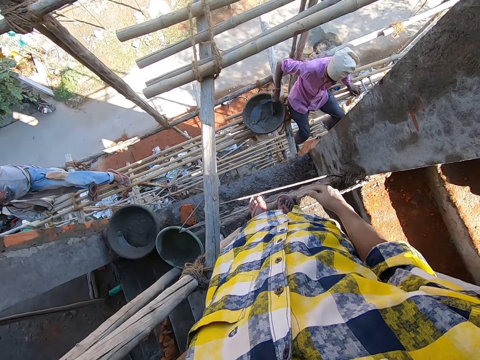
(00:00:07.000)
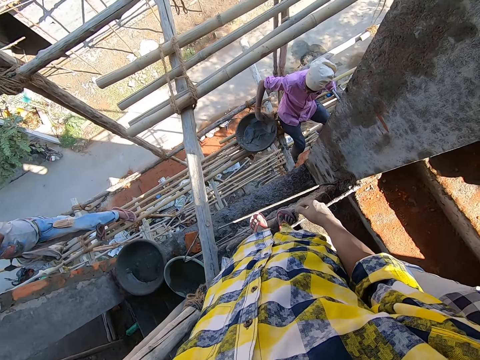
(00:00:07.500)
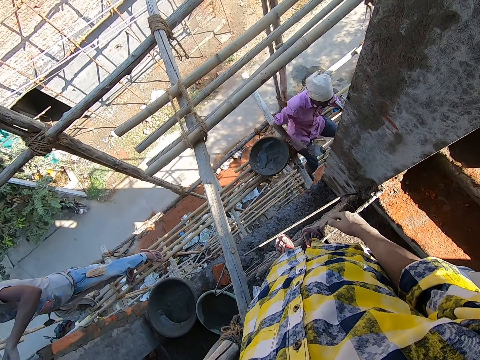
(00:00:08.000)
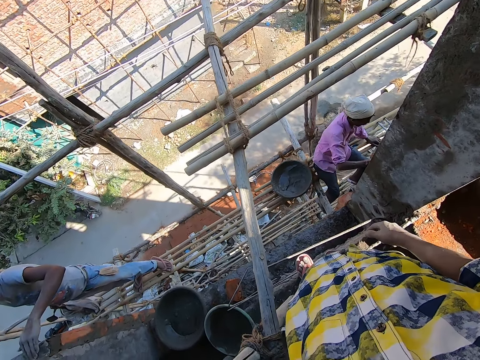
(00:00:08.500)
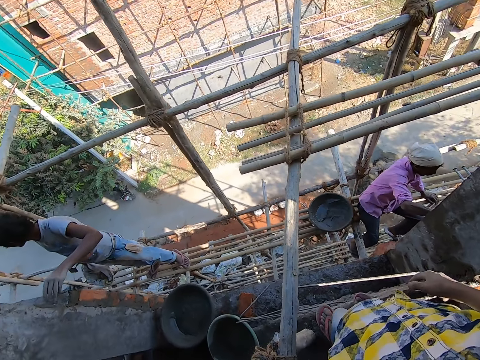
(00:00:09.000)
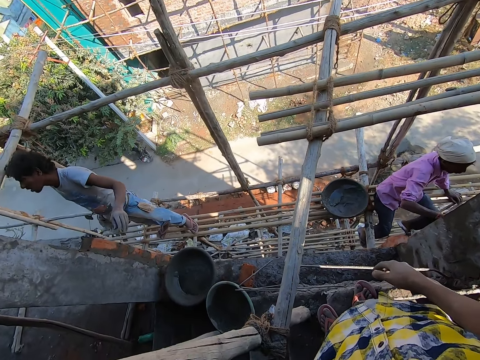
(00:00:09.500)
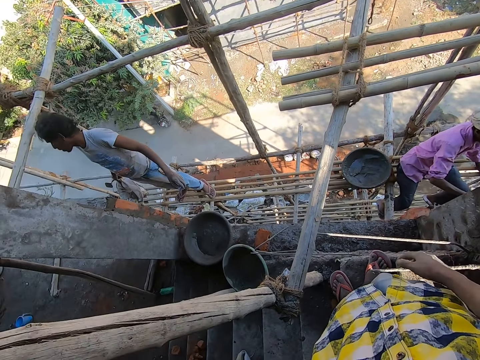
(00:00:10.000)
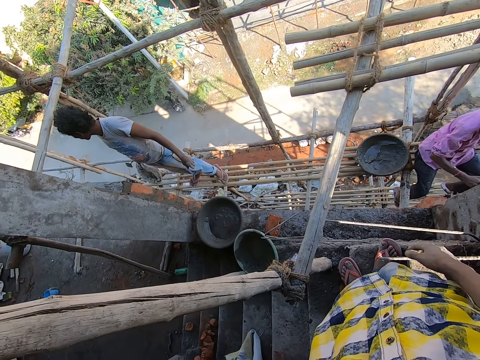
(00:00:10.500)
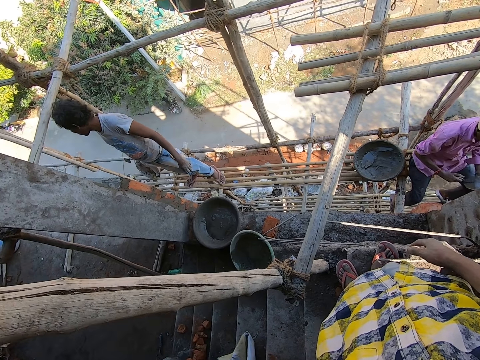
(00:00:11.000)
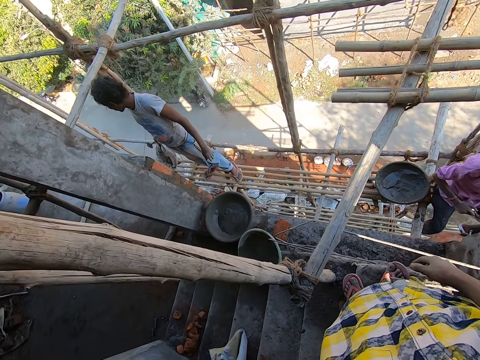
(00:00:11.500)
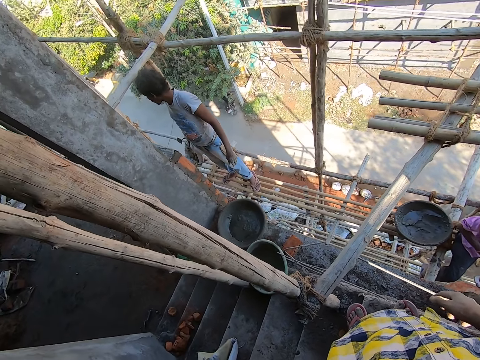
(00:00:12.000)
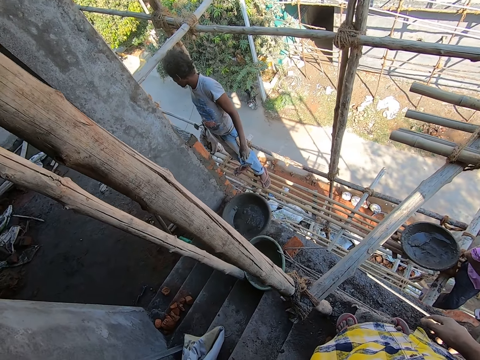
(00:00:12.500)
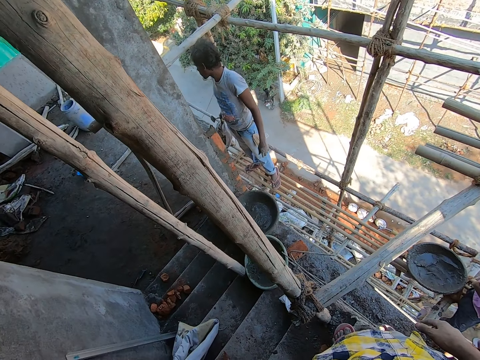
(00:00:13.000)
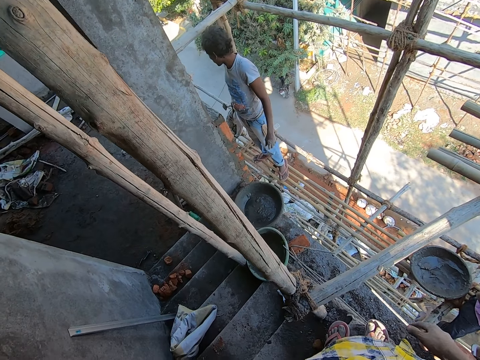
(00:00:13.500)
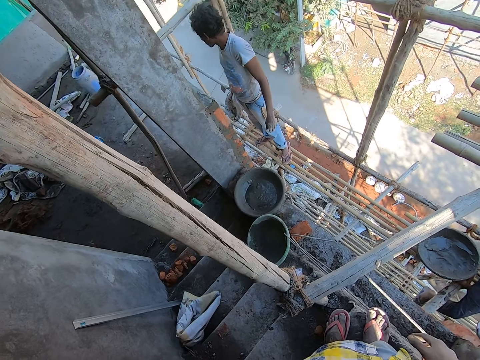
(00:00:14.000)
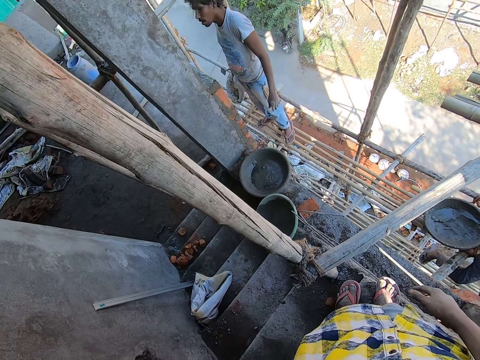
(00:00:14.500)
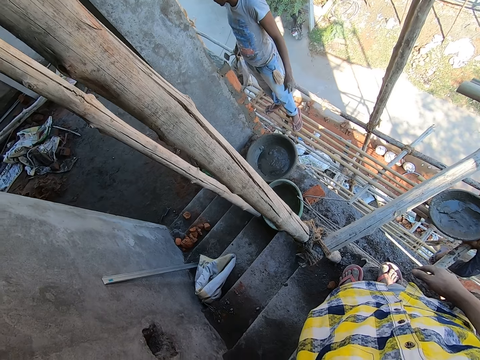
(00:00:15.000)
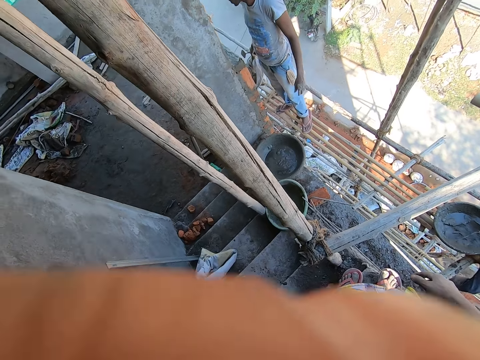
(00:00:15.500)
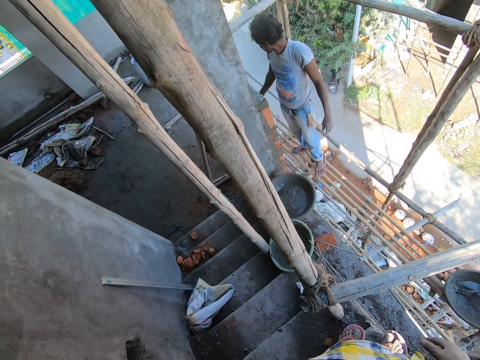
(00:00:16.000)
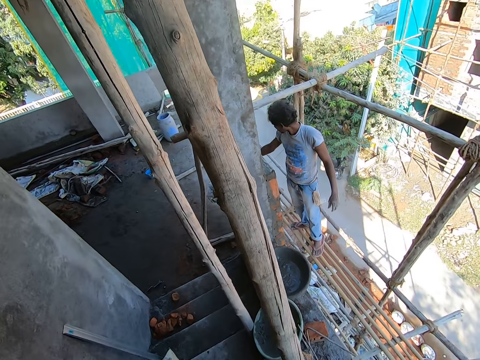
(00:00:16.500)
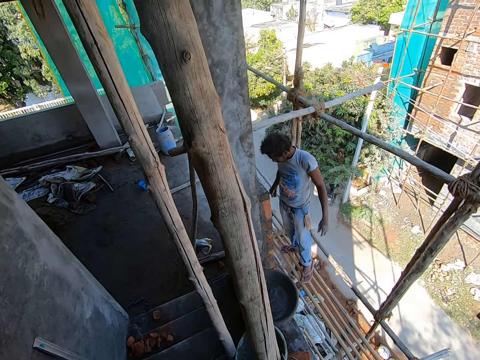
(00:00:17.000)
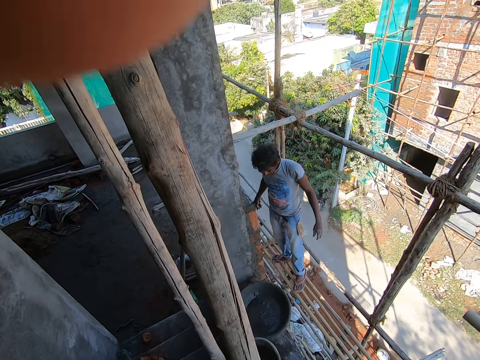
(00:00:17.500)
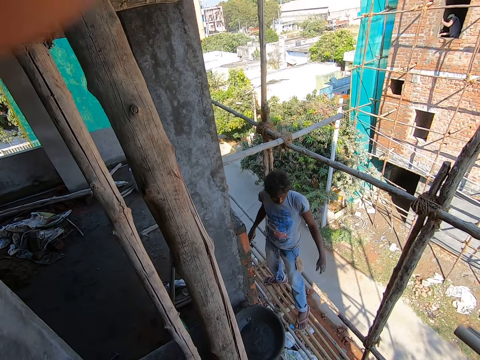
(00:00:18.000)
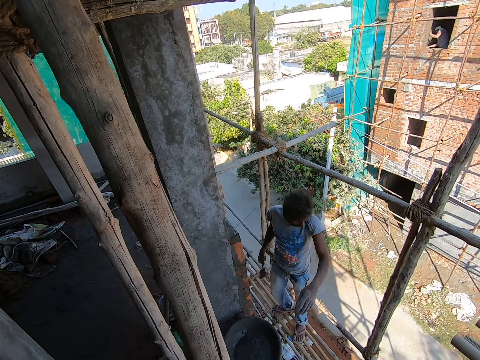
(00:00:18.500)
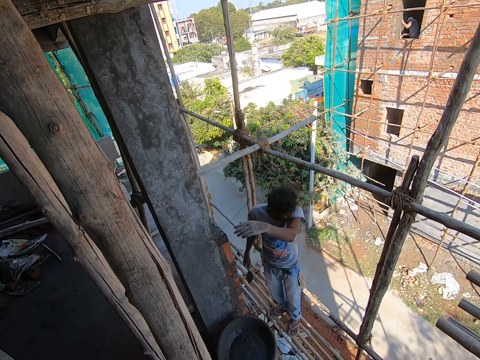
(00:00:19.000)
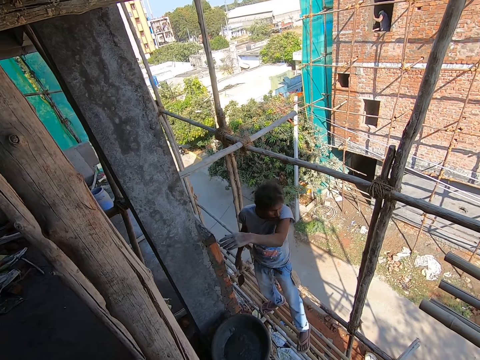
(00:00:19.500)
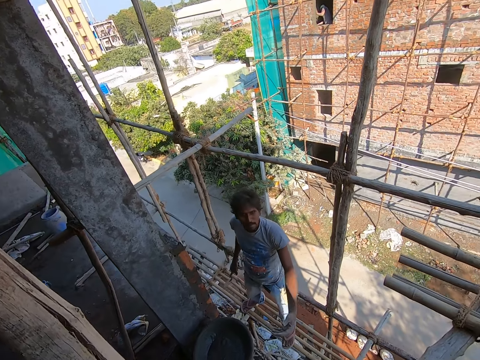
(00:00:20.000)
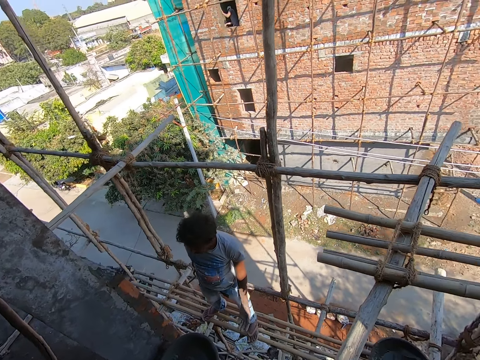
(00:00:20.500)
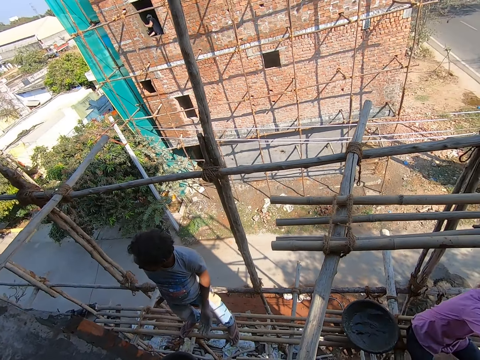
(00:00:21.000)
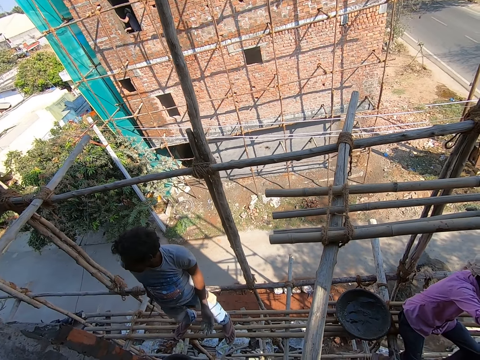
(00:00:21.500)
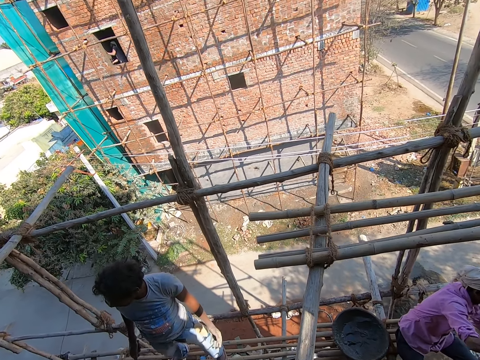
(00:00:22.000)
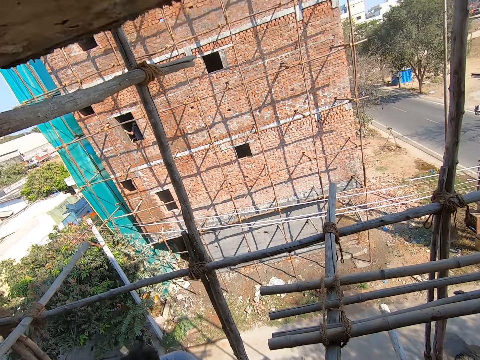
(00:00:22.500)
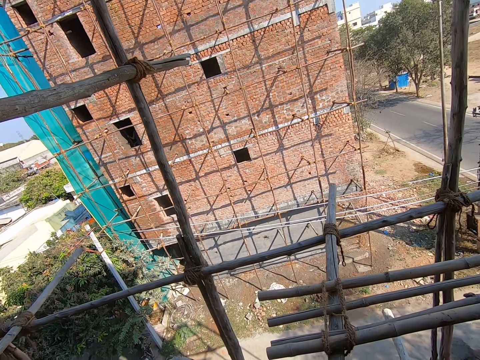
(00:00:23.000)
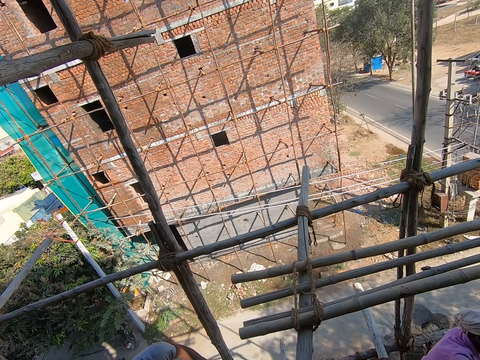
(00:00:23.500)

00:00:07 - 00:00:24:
A man stands on a bamboo scaffolding at the construction site. The camera wearer looks around. Another man plasters a wall with the concrete on the trowel in his right hand. The camera wearer adjusts the camera. The first man drops a cement bag on the ground with his right hand. The camera wearer looks around and adjusts the camera. The first man rubs his face with his left arm. The camera wearer looks around.

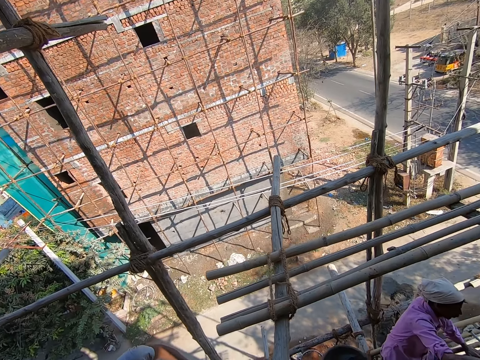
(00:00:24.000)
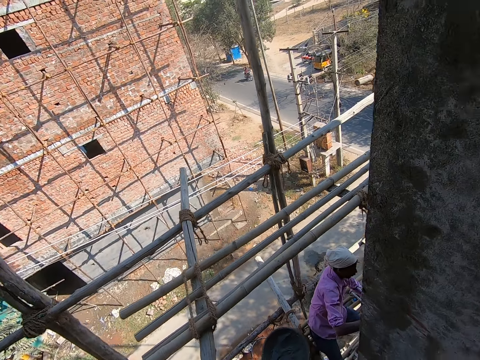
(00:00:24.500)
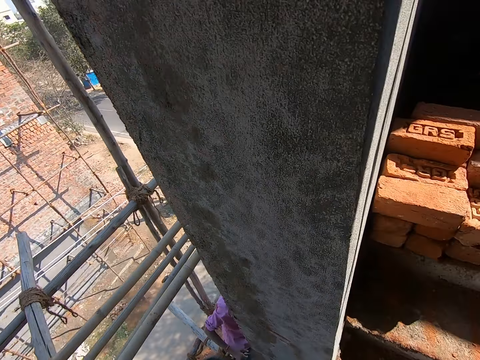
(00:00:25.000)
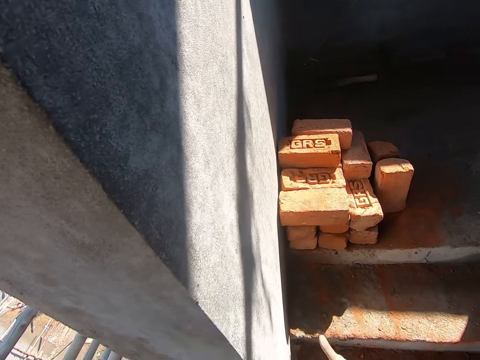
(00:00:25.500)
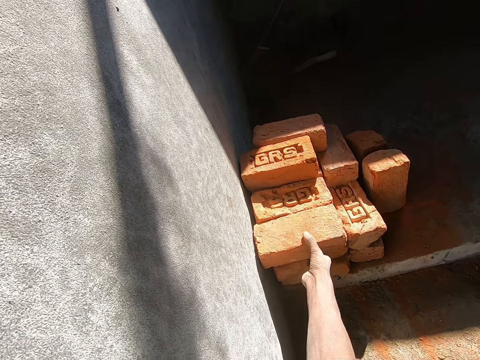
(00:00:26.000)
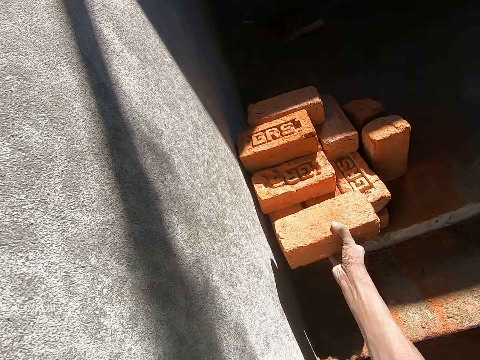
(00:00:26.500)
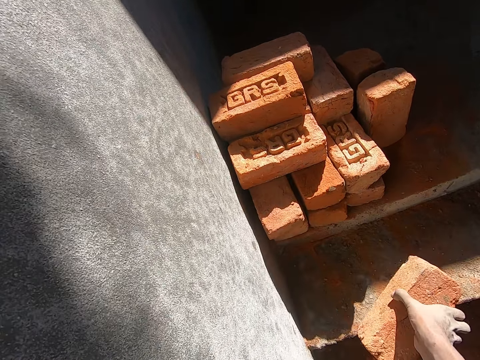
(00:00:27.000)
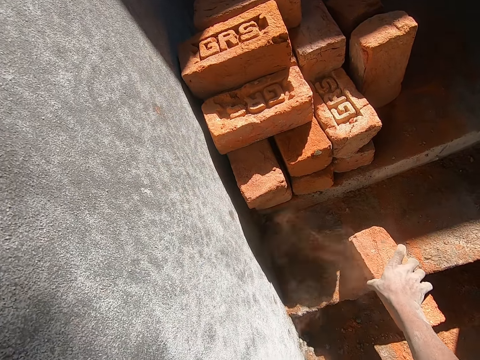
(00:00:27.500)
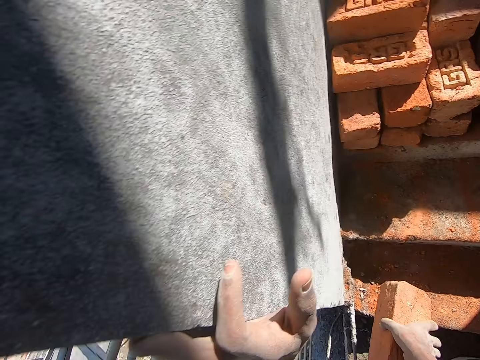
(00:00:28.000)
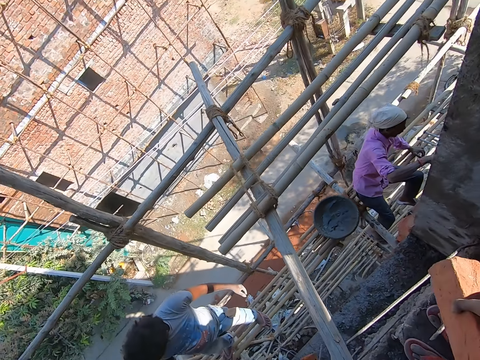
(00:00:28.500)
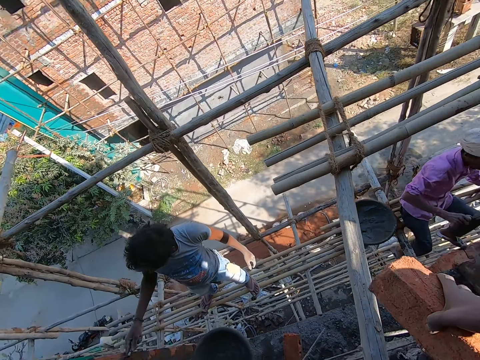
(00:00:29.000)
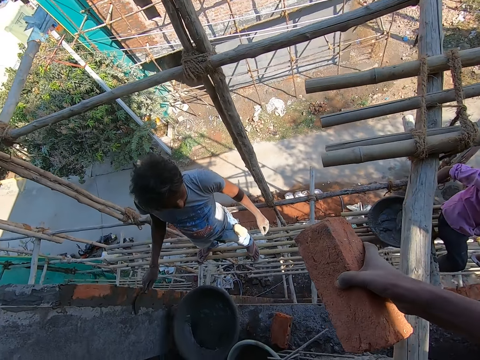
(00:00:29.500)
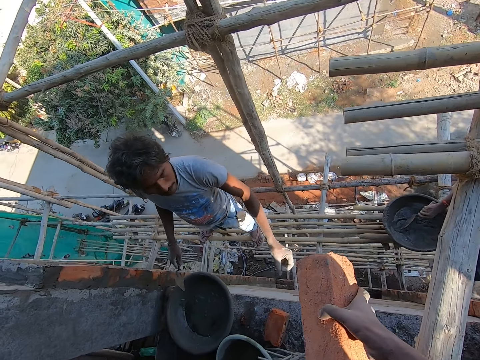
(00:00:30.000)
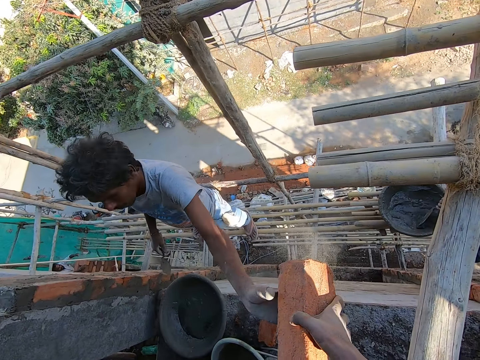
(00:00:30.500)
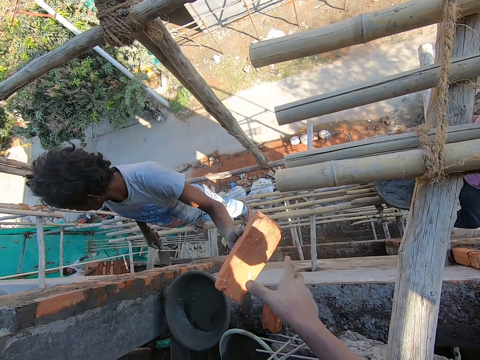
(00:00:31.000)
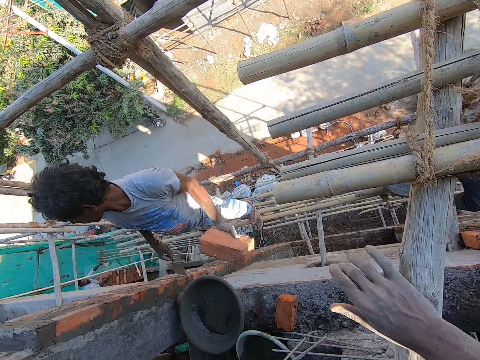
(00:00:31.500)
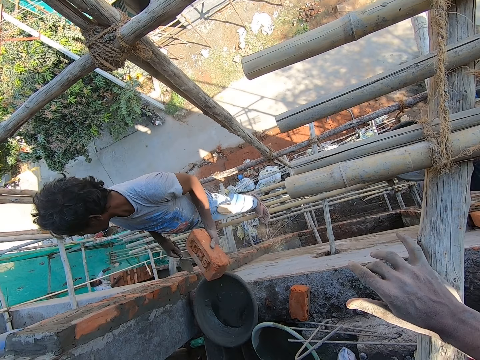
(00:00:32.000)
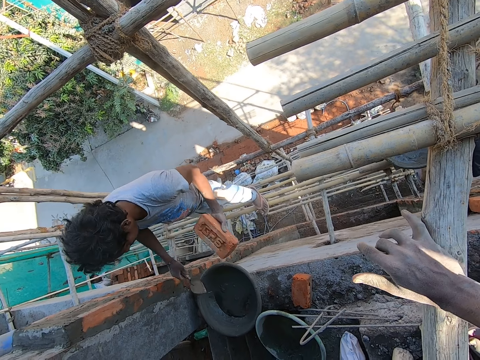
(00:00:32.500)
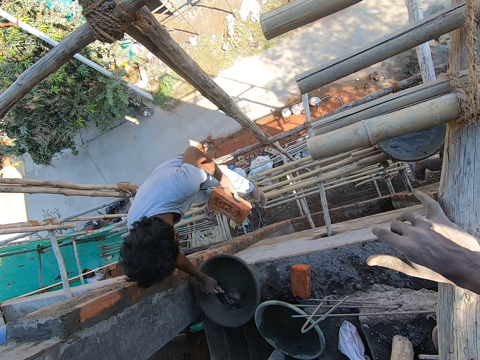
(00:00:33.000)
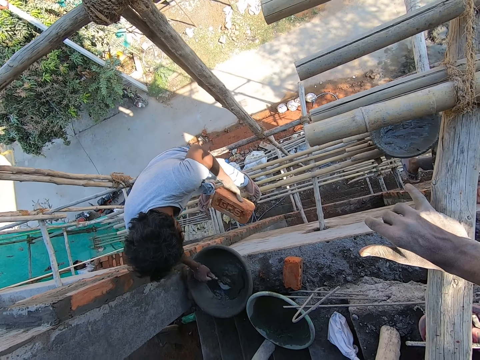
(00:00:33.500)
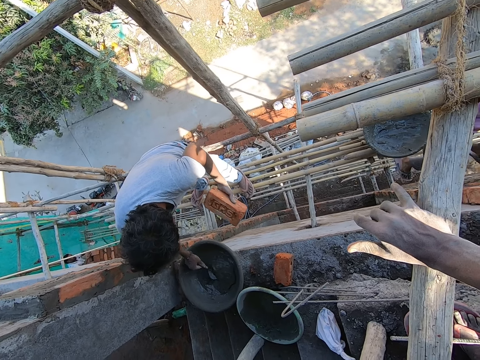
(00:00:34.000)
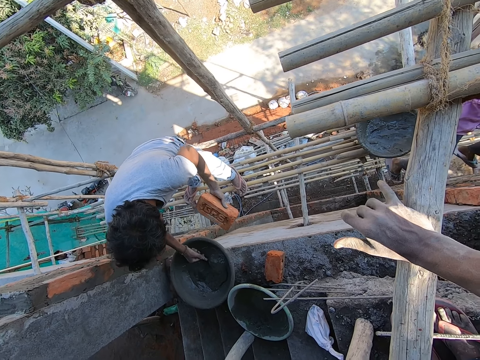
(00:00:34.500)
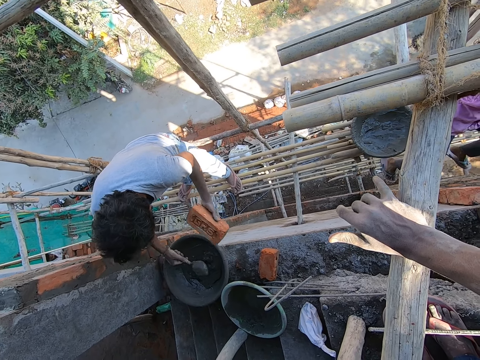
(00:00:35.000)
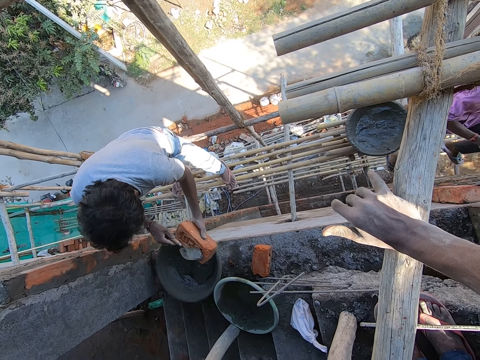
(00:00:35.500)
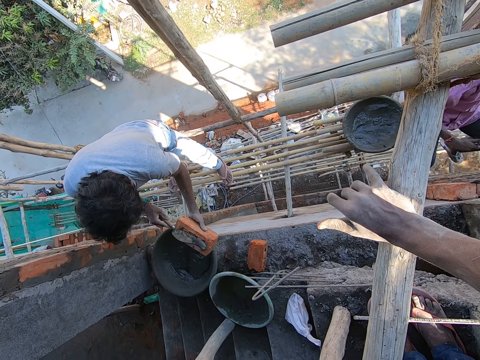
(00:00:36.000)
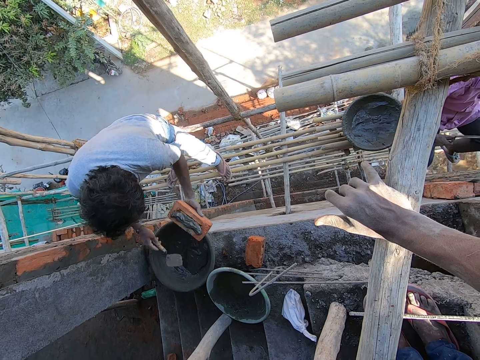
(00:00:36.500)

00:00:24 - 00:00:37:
The camera wearer picks up a brick from the stairs with his right hand. He hits the brick in his right hand on the stairs. He holds the brick. He picks up the brick from the stairs with his right hand. A man plasters the wall with a trowel in his right hand. The man collects the brick from the camera wearer with his left hand. The camera wearer gives the man the brick. The man scoops concrete from a mortar pan with the trowel in his right hand. The camera wearer looks around. The man puts concrete on the brick with the trowel in his right hand.
